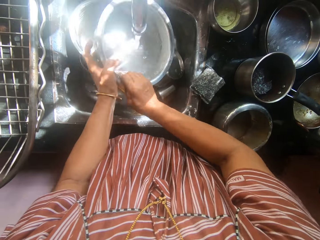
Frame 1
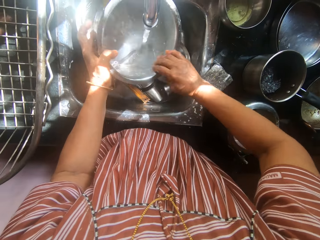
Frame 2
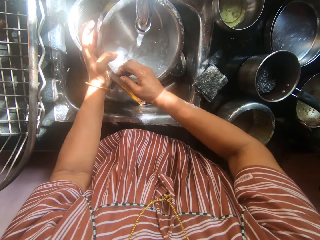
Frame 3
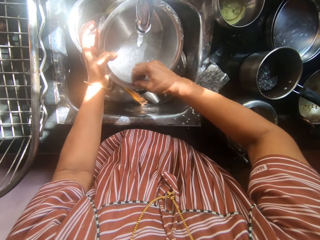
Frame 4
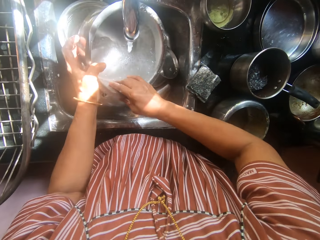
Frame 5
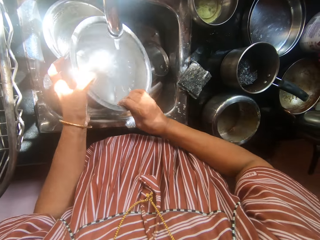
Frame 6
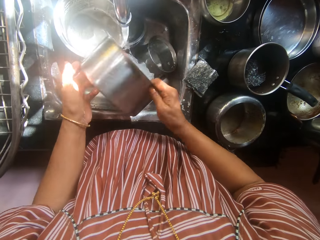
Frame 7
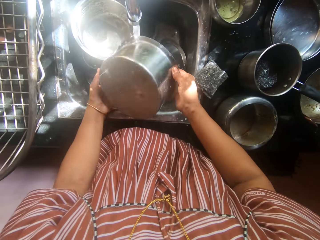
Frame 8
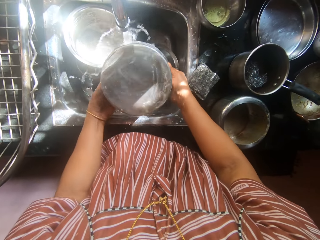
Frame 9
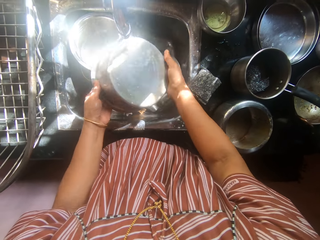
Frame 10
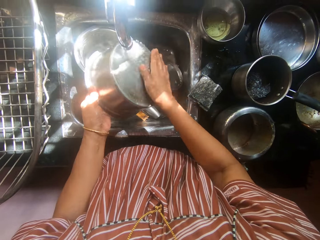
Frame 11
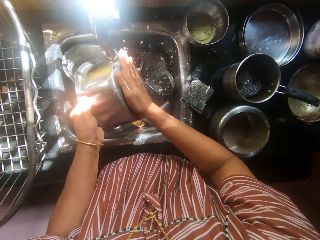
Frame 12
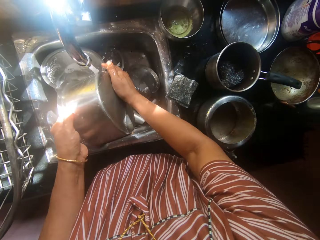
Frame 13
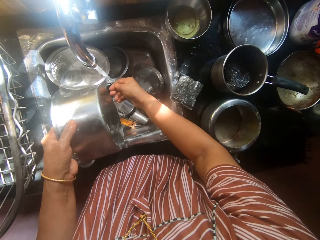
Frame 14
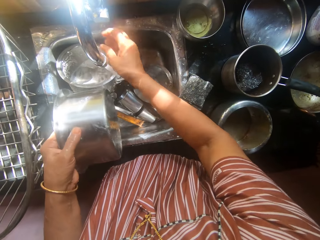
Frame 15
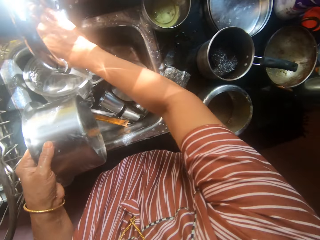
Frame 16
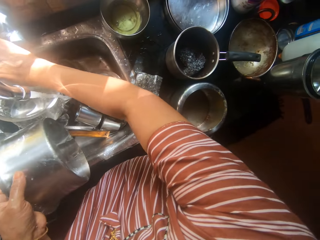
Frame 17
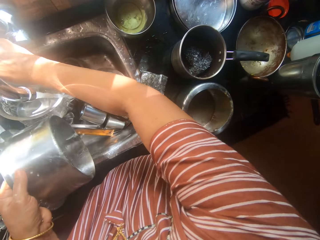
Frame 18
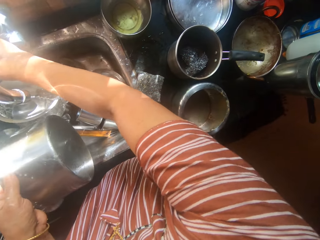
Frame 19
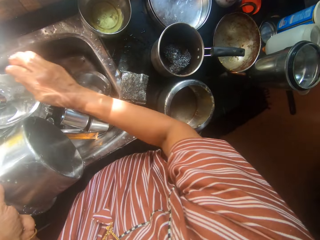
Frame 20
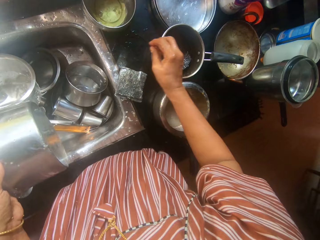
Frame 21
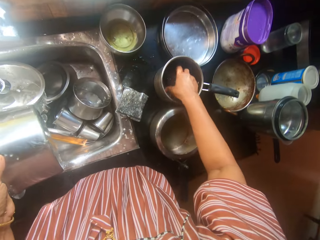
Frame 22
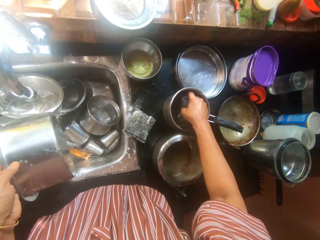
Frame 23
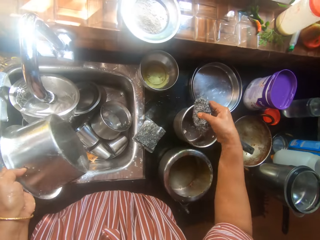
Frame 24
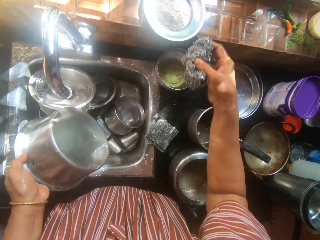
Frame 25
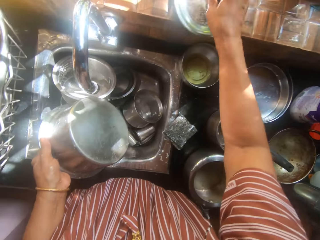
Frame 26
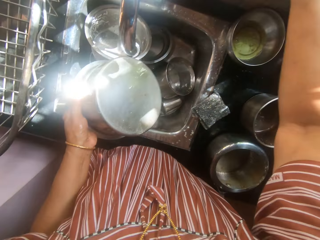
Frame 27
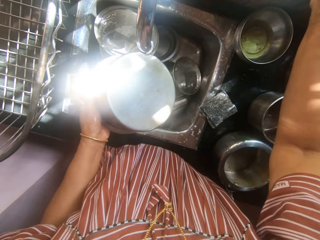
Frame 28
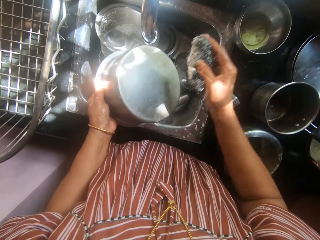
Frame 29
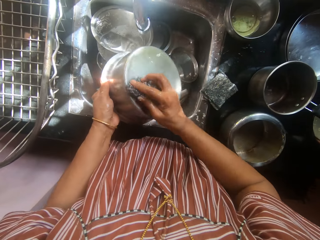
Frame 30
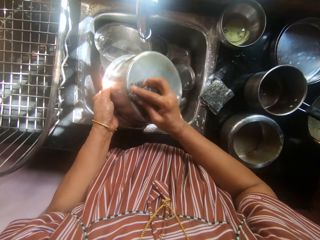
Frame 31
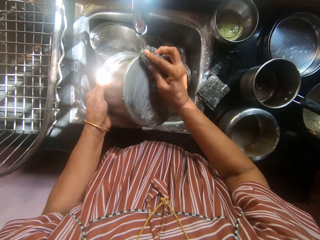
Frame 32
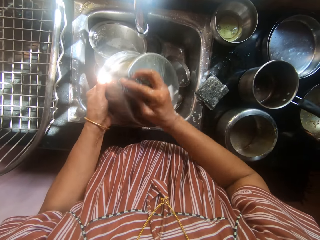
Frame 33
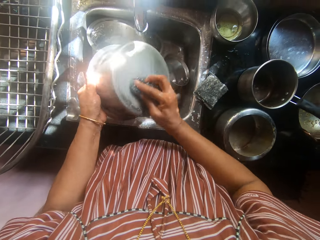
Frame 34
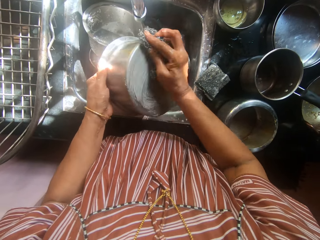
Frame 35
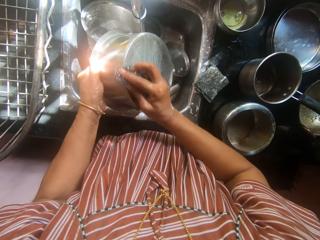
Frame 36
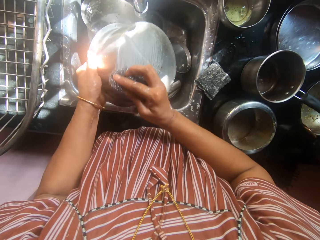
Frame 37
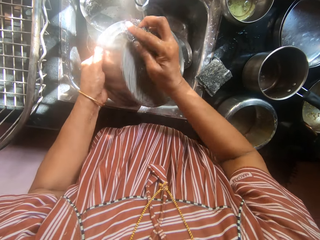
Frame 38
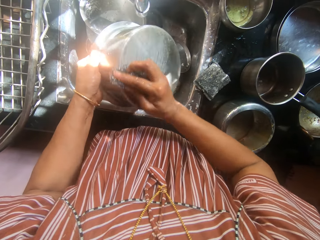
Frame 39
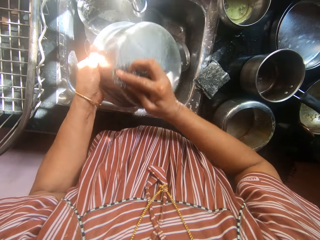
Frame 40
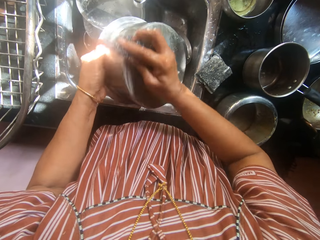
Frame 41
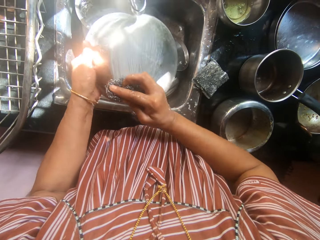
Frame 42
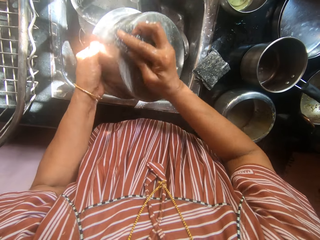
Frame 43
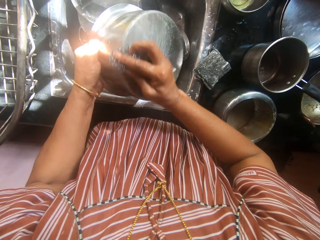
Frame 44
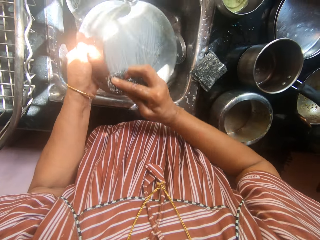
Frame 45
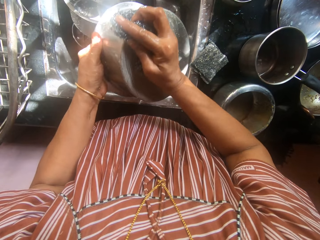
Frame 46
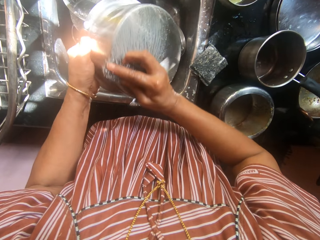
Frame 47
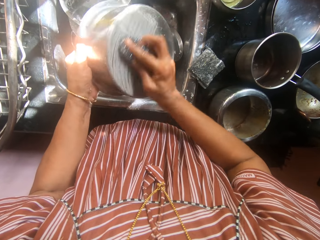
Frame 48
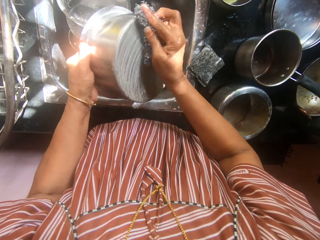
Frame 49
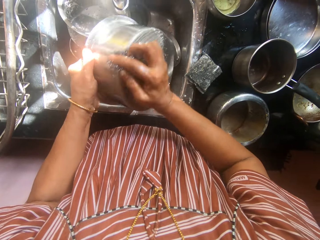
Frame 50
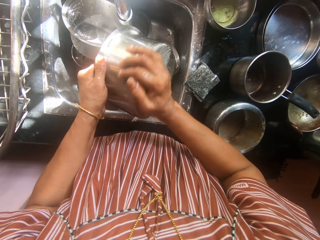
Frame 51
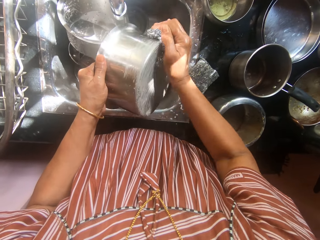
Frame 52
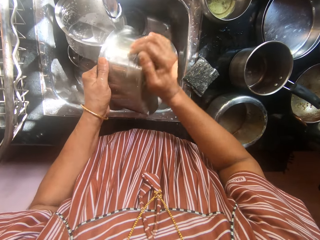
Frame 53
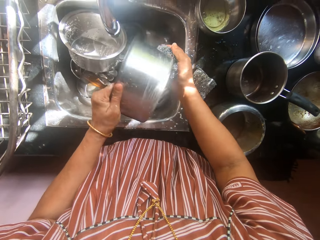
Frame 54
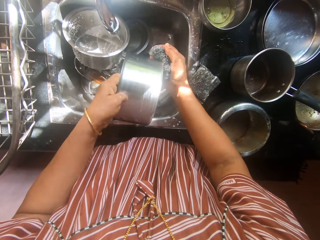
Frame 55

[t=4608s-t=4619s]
The camera wearer puts off the tap on the sink with her right hand. She holds the dish with her left hand. She picks up the iron sponge or steel wire from the sauce pan with her right hand. She applies soap to the steel wire. She touches the iron sponge with powdered soap in a plate above the sink. She scrubs the pot. She scrubs the iron sponge with the powdered soap on the back surface of the dish.

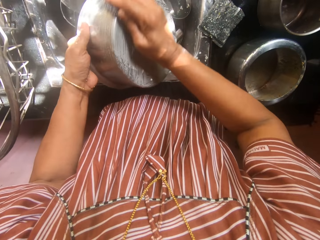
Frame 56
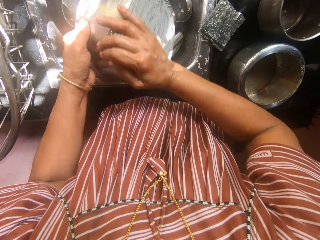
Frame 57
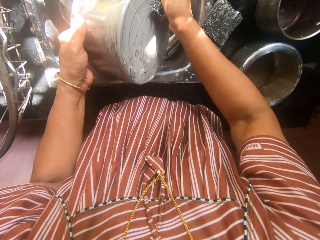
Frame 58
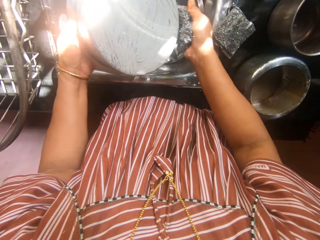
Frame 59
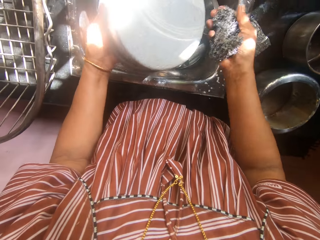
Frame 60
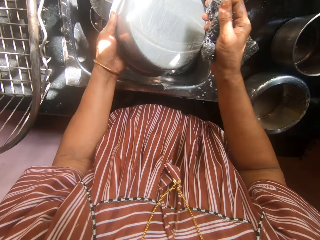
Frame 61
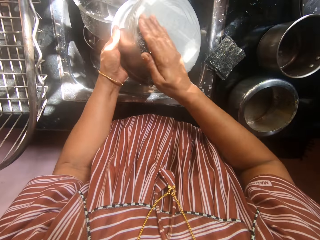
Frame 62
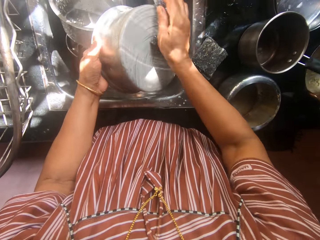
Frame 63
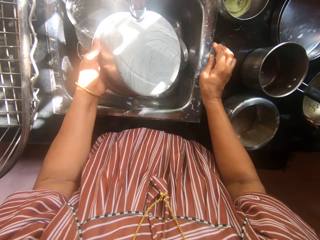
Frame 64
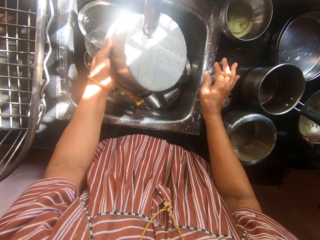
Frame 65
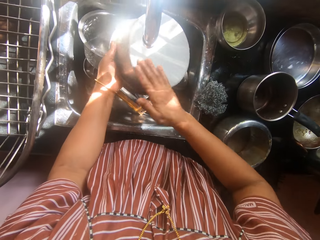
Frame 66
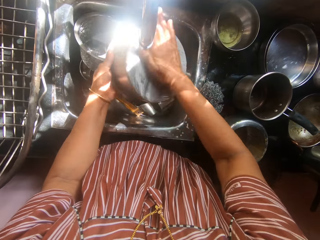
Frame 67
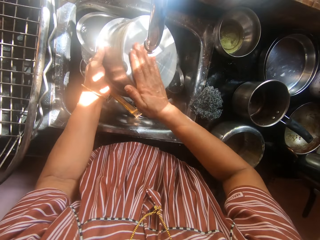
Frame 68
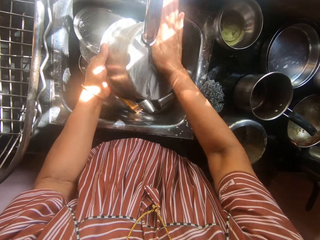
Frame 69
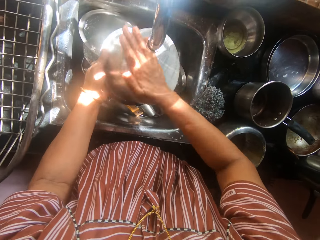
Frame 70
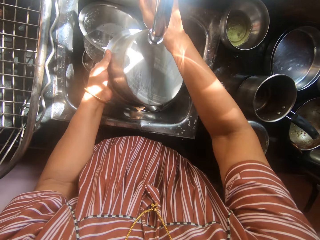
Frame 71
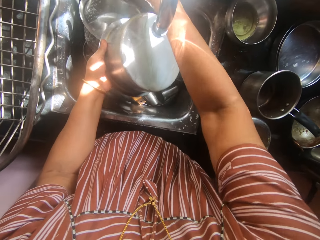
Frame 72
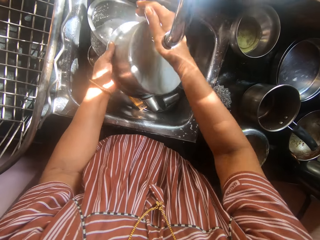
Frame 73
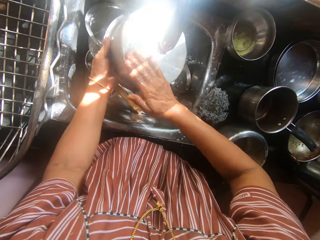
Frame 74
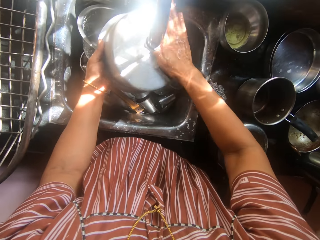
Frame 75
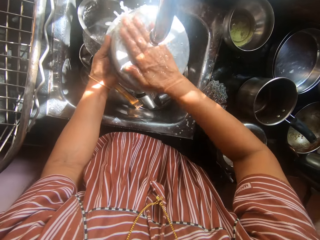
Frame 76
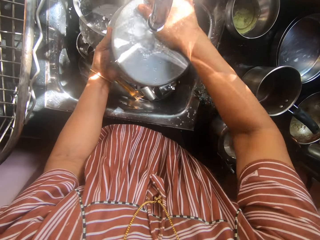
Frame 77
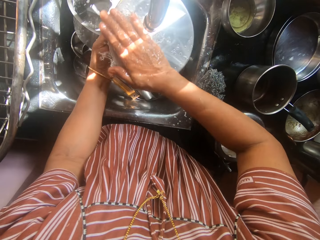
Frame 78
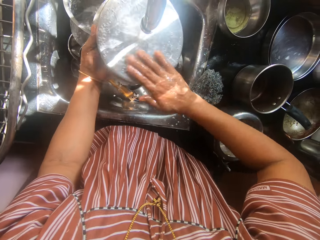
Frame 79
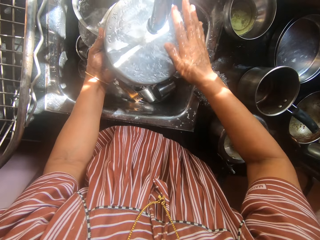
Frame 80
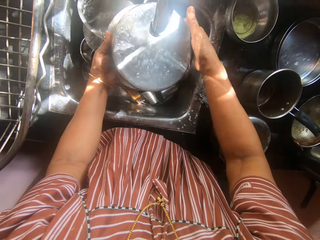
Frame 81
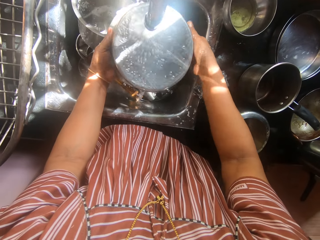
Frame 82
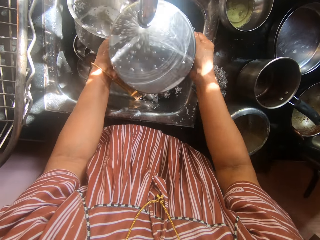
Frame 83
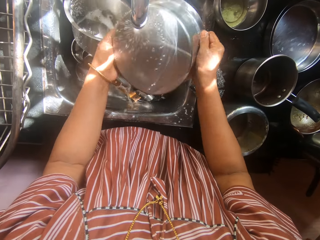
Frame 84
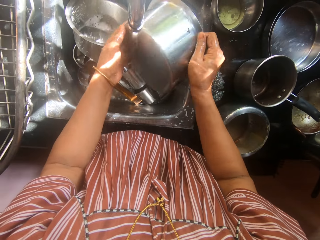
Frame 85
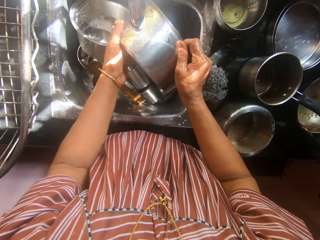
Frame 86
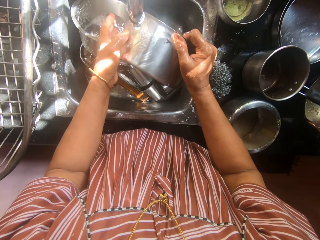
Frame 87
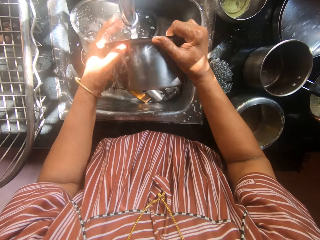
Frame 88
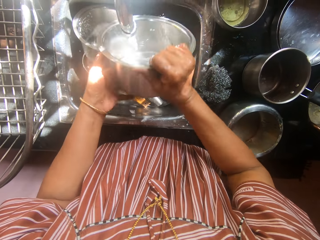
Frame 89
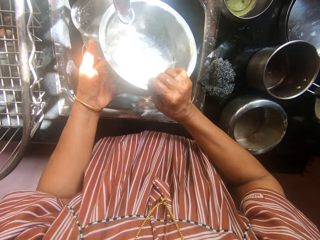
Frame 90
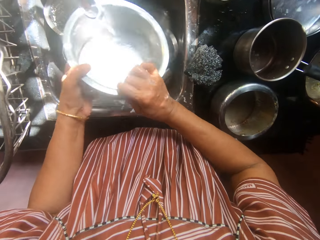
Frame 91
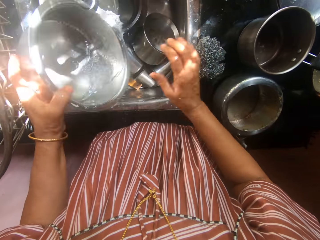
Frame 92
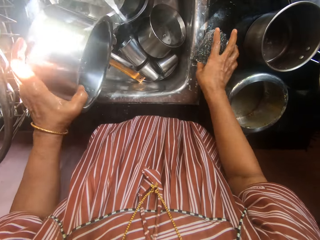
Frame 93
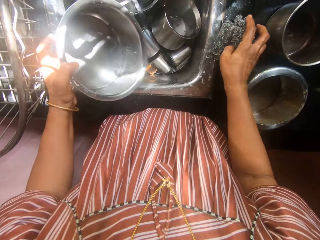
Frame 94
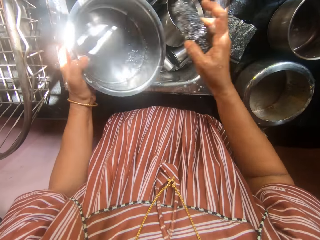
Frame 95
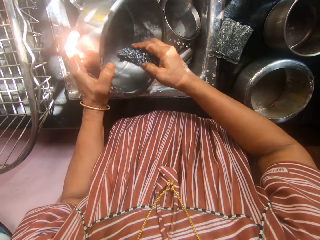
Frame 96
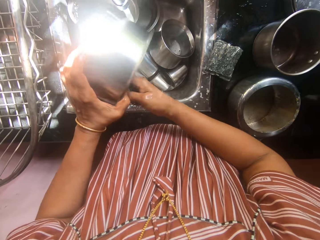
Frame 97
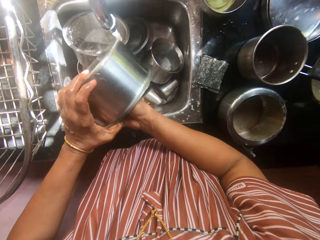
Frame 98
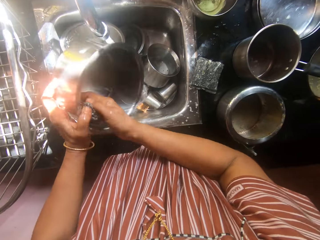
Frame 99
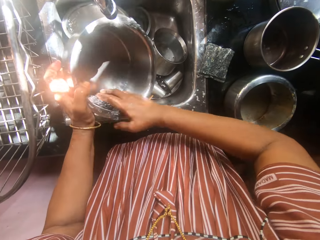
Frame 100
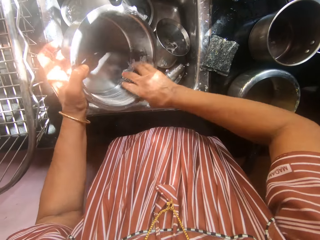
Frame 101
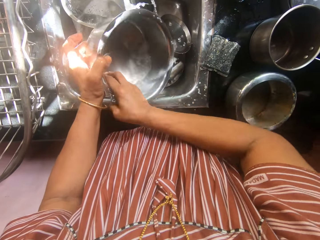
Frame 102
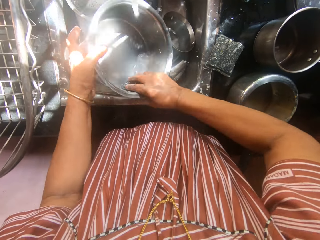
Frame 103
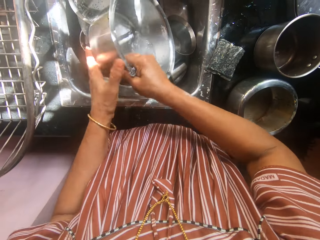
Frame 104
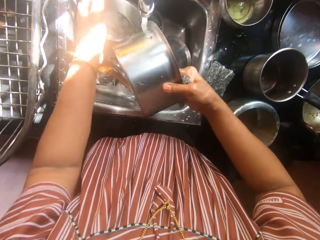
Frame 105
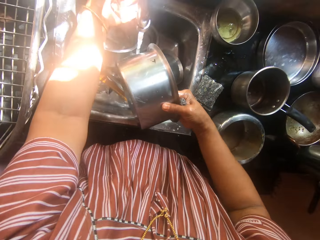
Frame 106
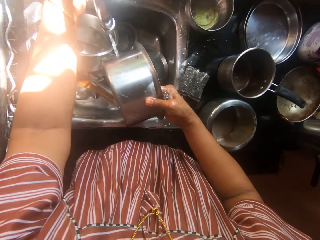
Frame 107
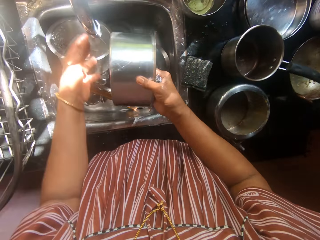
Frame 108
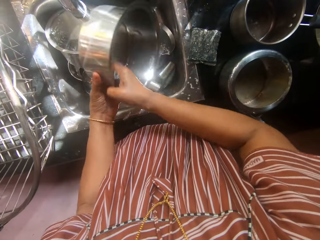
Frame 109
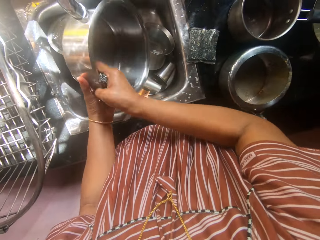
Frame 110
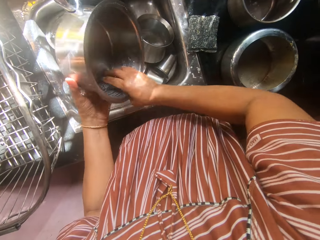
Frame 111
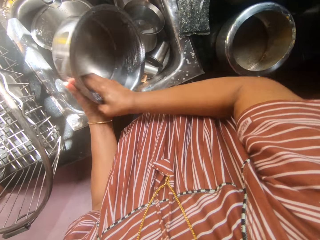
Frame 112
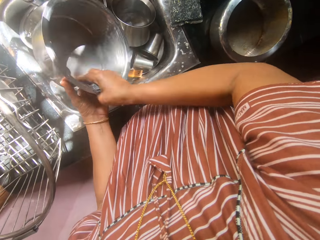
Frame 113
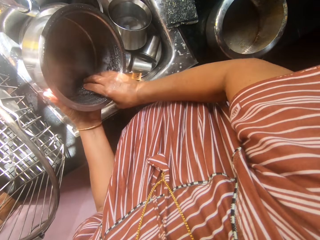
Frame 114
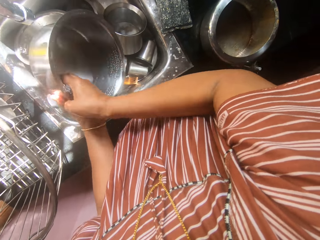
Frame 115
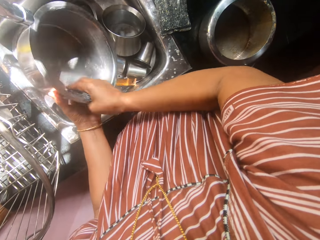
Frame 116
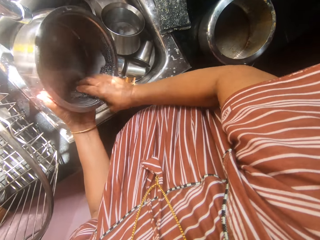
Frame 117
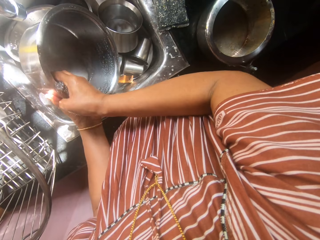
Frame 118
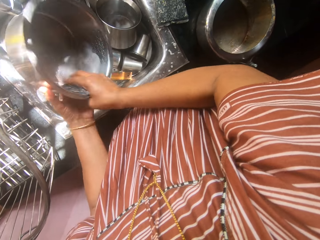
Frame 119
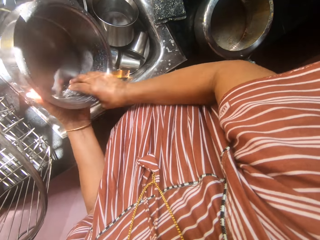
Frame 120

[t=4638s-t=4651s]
The camera wearer drops the iron sponge on the kitchen table. She rubs her hand over the back surface of the dish. She puts on the tap on the kitchen sink with her right hand. She rinses the dish with both hands. She picks up the iron sponge from the kitchen table with her right hand. She scrubs the inner part of the dish with the iron sponge in her right hand. She holds the dish with her left hand and puts off the tap on the kitchen sink with her left hand. She scrubs the inner part of the dish with the iron sponge in her right hand.
